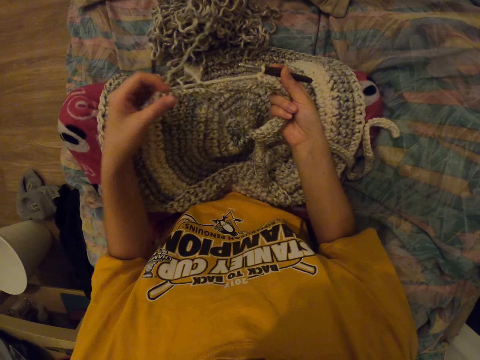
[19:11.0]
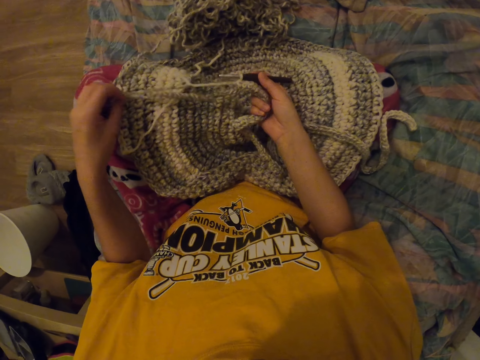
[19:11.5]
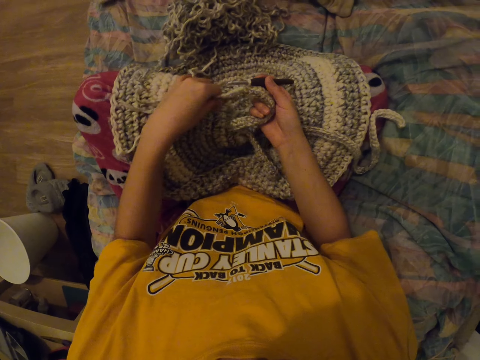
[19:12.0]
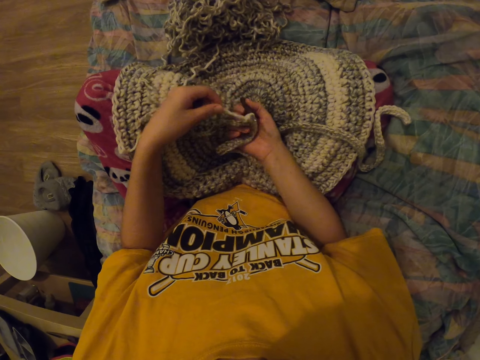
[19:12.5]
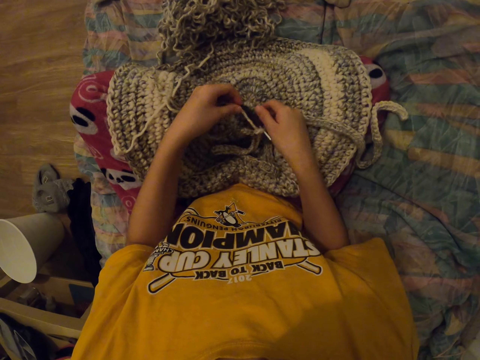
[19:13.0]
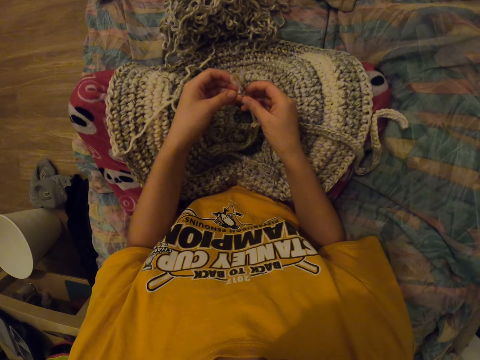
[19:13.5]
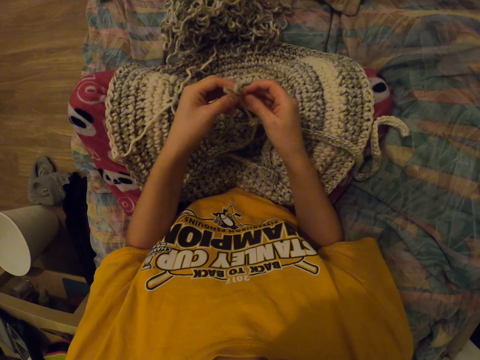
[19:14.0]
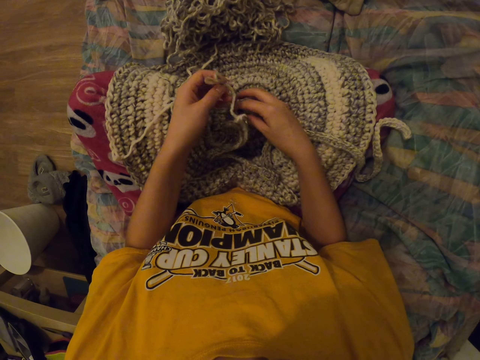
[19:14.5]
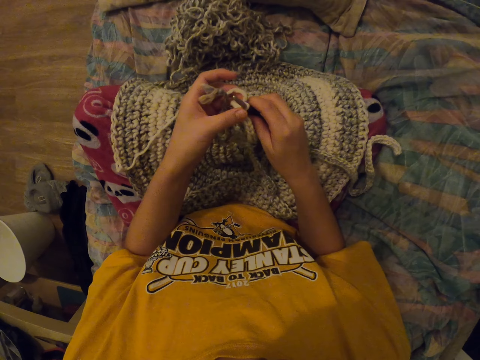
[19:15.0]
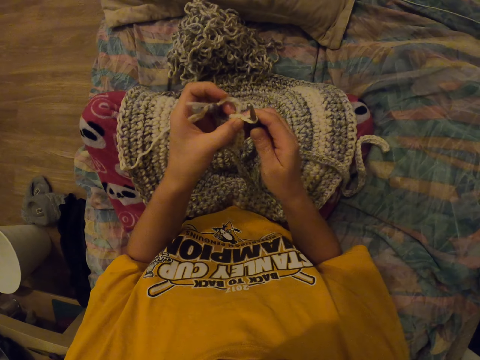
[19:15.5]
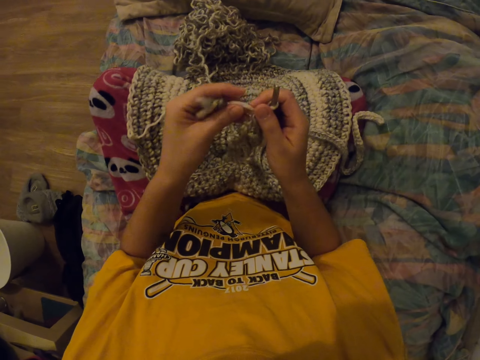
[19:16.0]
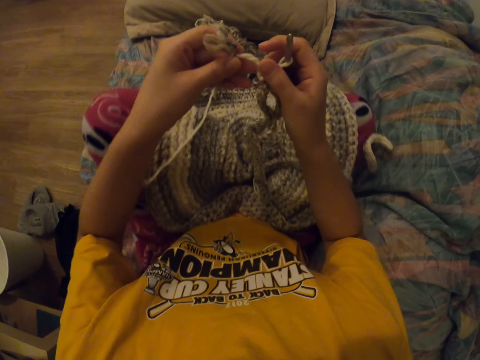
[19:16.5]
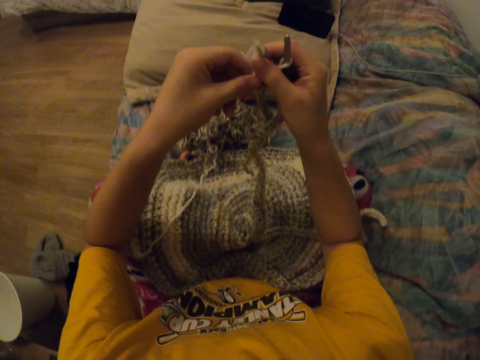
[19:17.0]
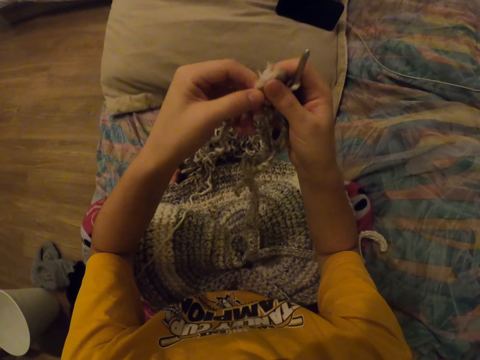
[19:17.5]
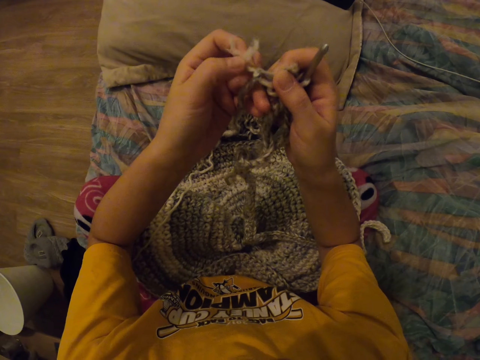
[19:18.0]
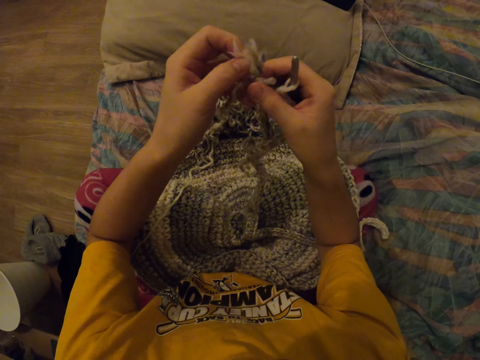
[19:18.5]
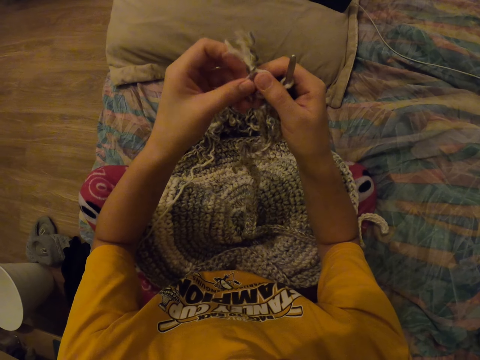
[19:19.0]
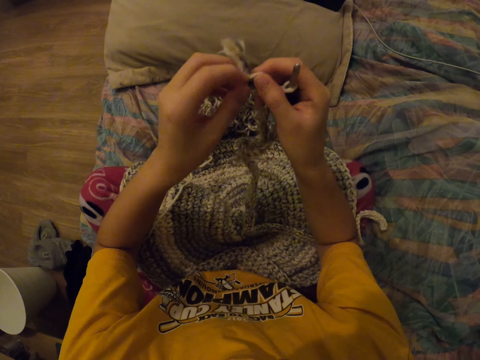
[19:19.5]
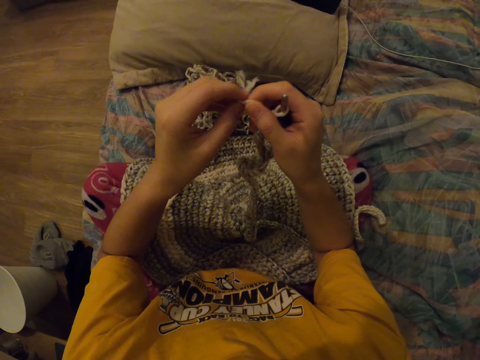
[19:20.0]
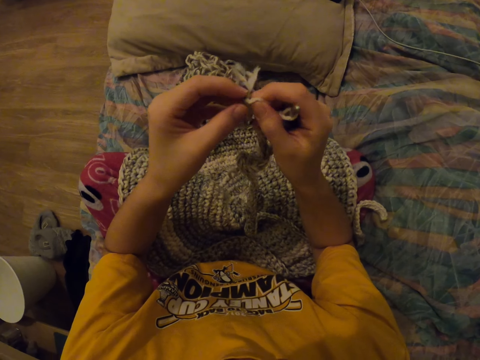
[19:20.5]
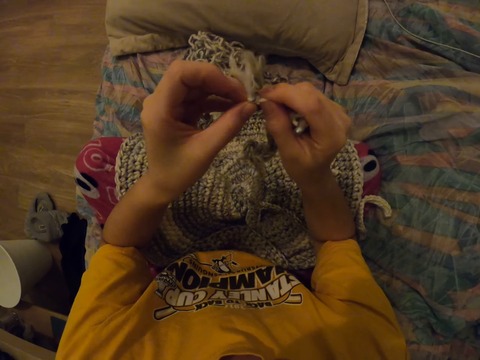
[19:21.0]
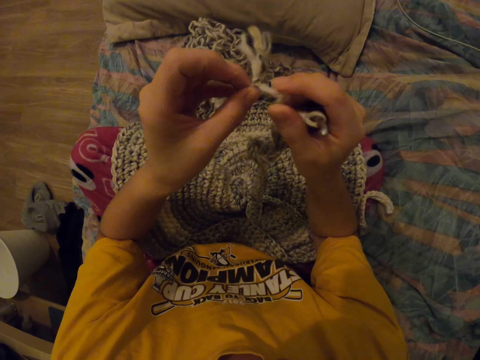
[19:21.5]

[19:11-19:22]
The camera wearer puts down the garment. They take the crochet hook, lift up the garment, and untie the thread.

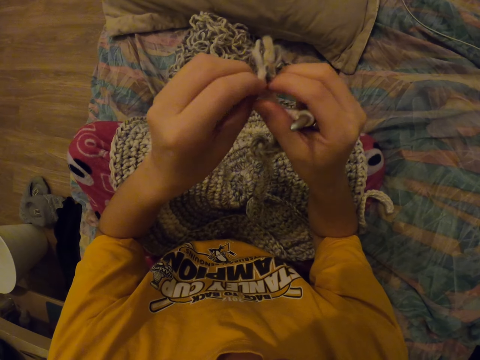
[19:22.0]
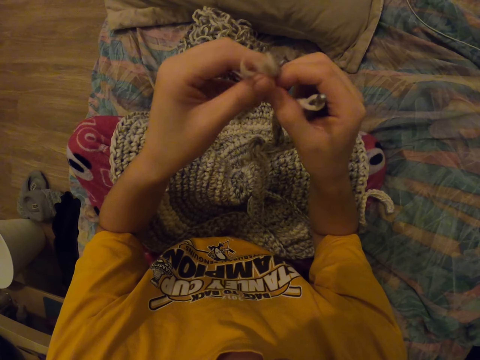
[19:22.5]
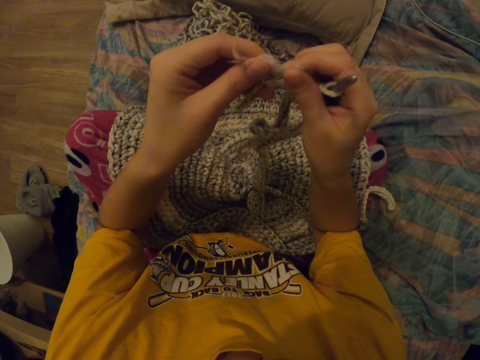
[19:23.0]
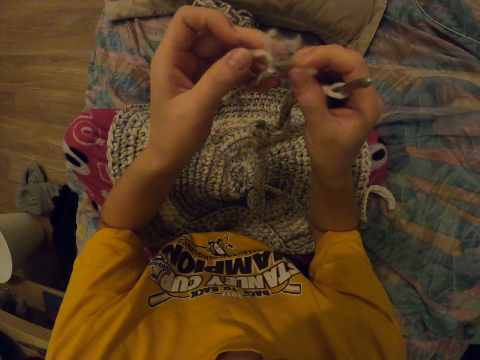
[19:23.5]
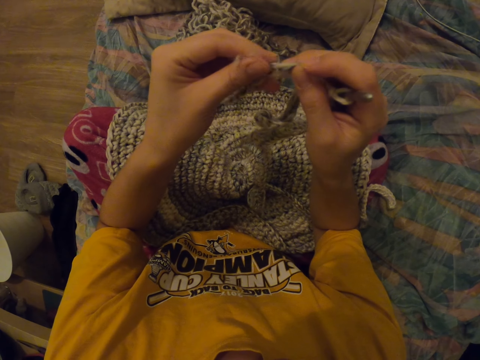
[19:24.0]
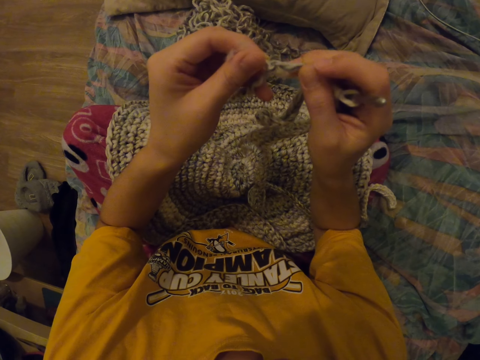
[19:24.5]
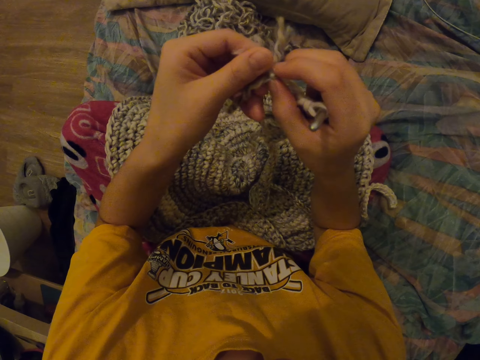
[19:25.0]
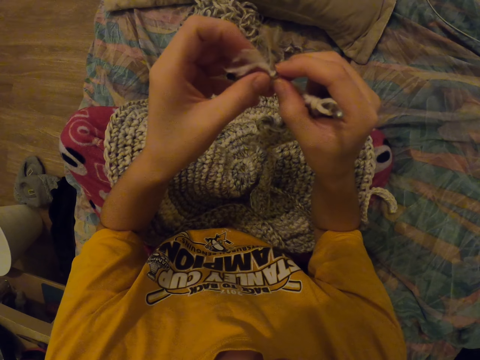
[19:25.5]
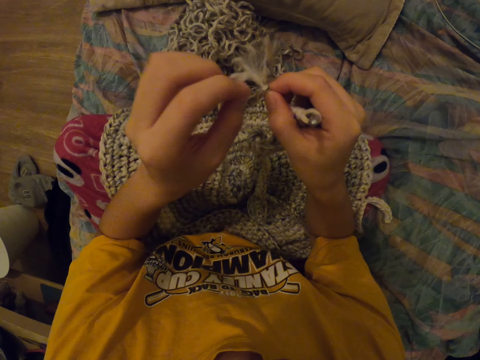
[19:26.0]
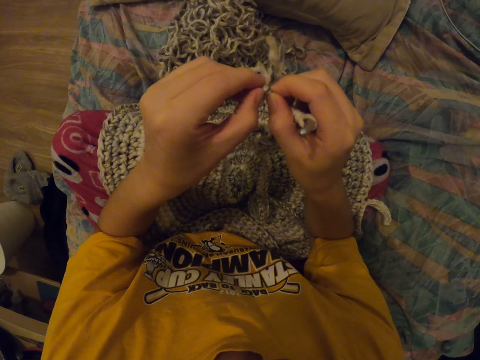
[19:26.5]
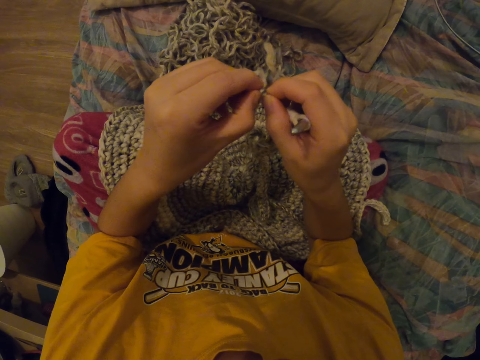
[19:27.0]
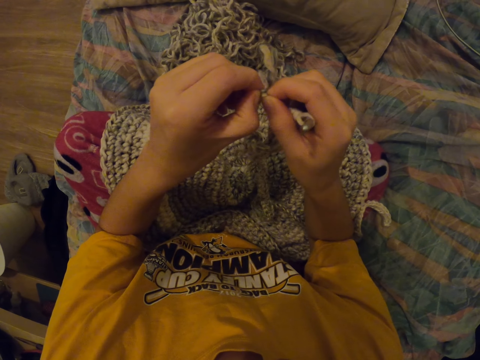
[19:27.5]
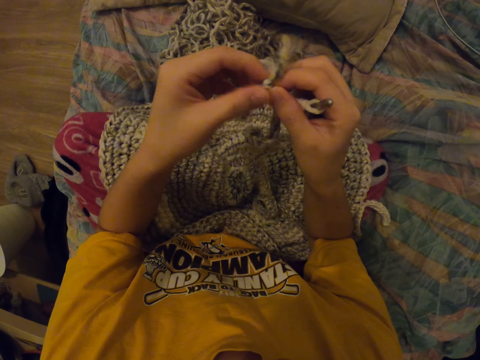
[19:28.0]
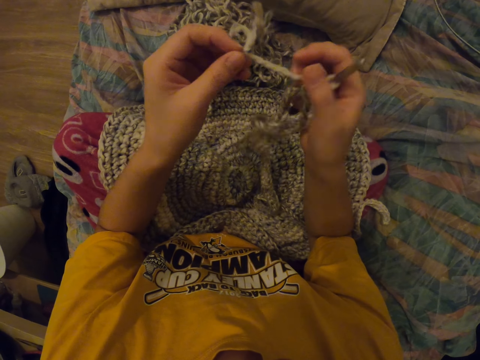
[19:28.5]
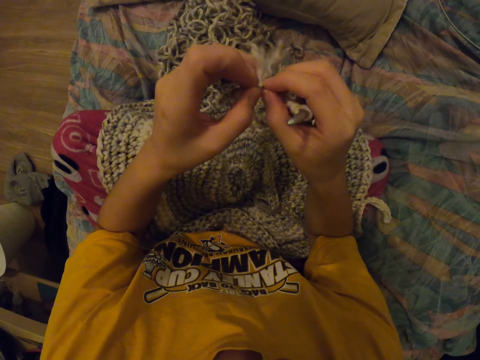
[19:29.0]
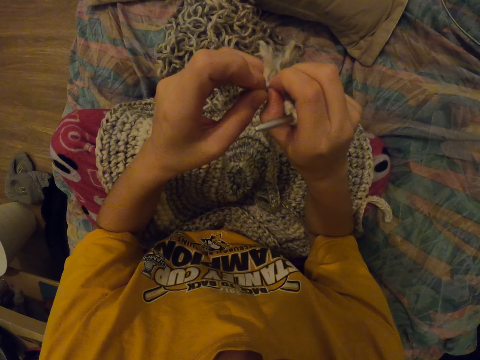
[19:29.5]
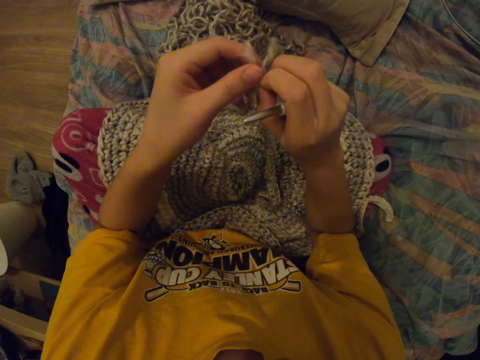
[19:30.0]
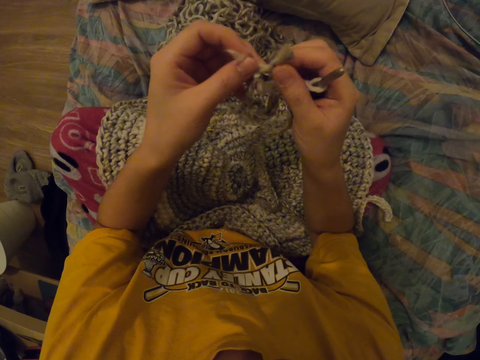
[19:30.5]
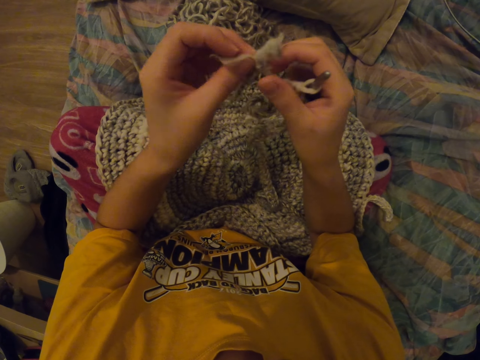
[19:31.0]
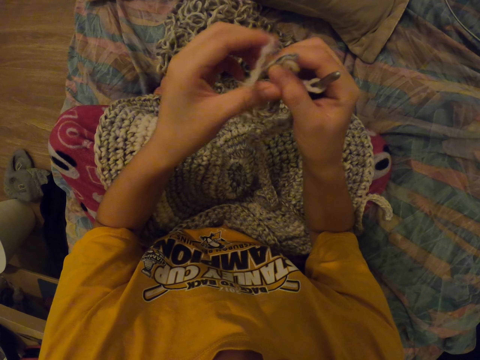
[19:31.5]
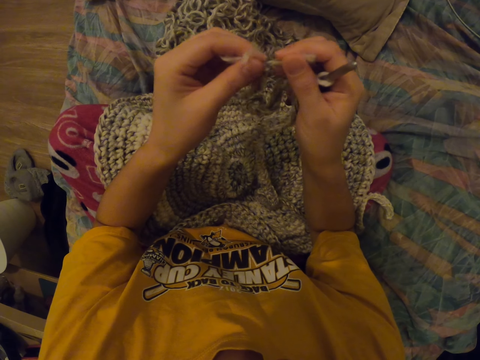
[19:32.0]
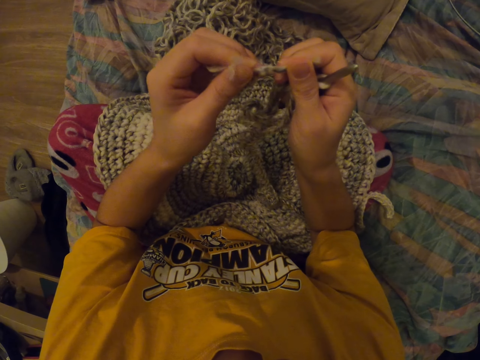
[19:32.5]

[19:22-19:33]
The camera wearer holds the thread. They untie the thread.

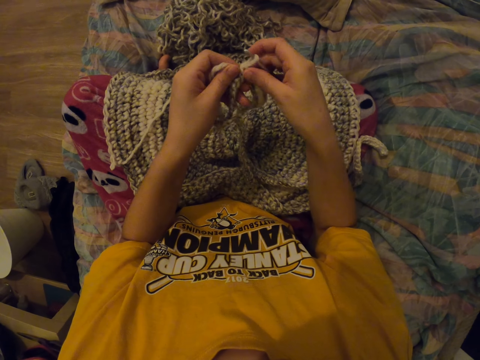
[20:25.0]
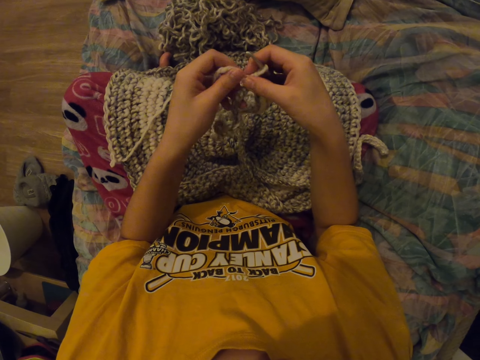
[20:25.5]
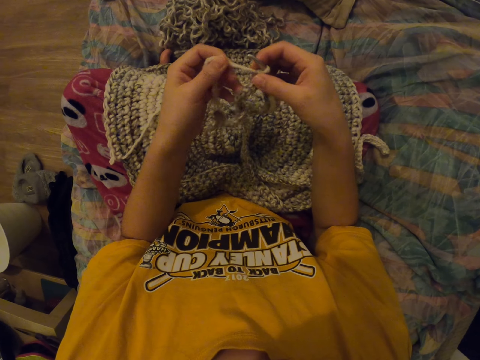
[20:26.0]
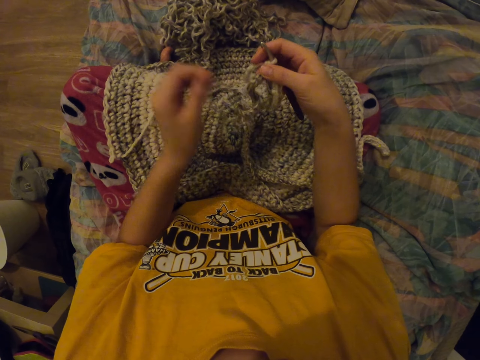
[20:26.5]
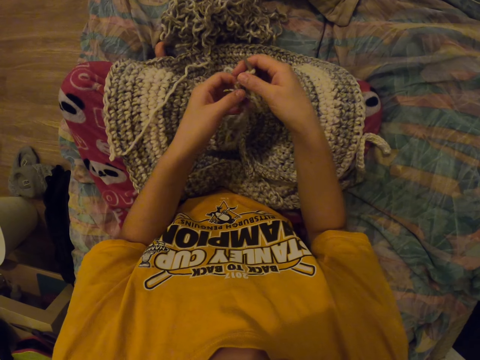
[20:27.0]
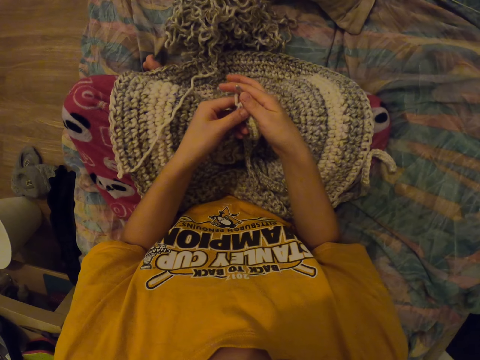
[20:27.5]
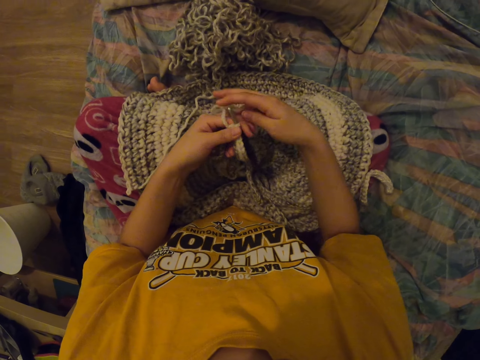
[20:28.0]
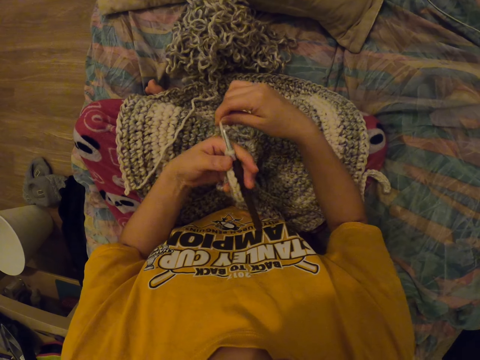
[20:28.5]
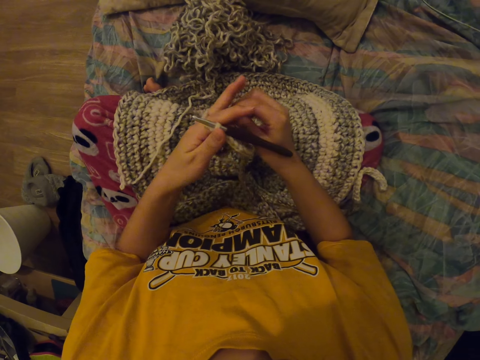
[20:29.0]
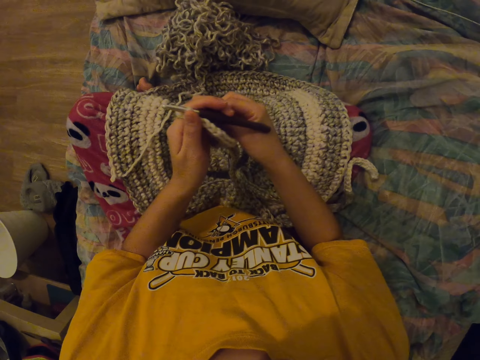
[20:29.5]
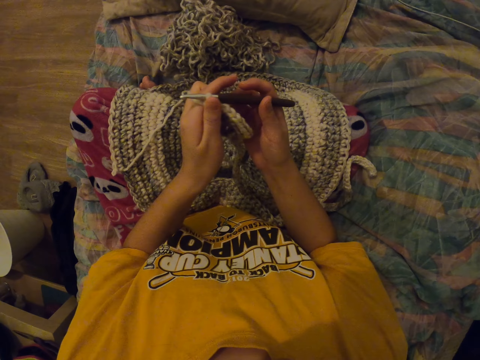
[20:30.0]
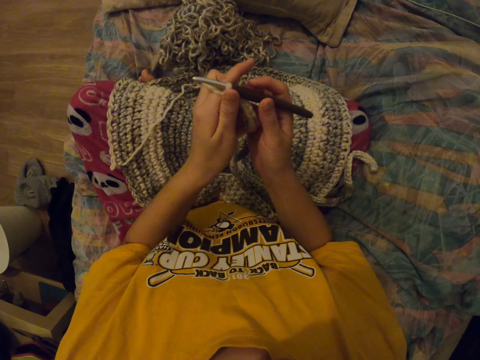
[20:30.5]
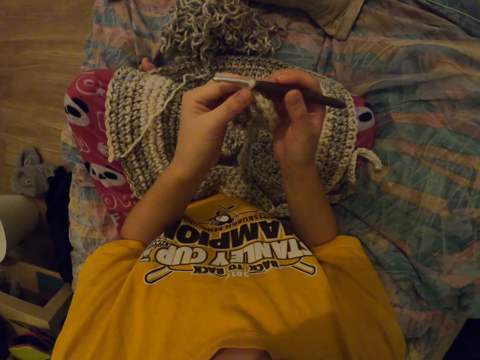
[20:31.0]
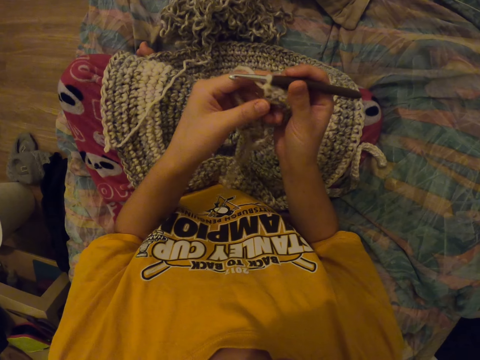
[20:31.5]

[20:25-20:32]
The camera wearer pulls the thread. They wind the thread. They tie the thread around the palm.
